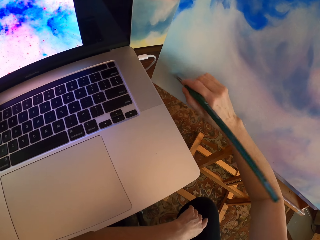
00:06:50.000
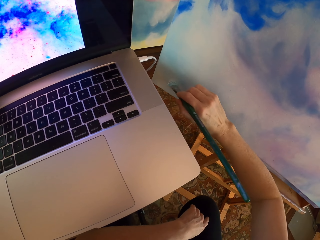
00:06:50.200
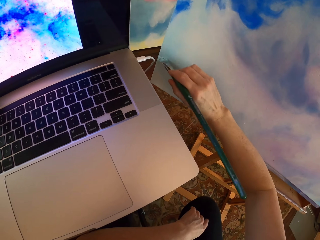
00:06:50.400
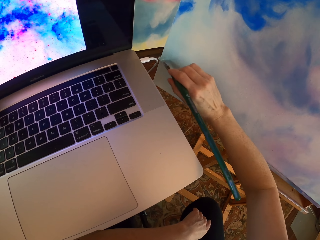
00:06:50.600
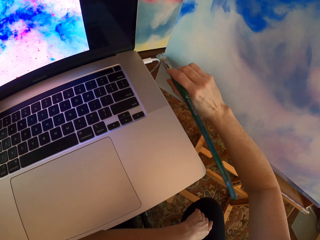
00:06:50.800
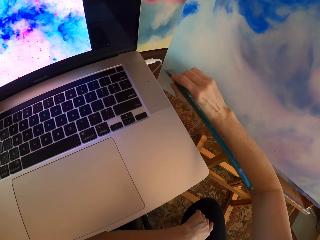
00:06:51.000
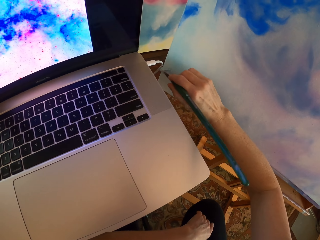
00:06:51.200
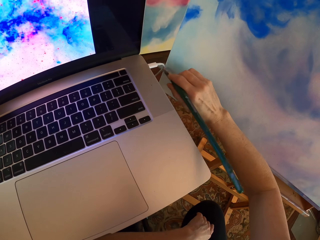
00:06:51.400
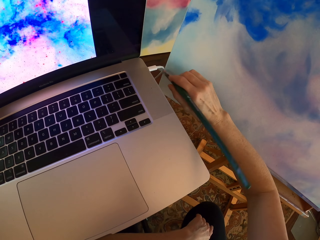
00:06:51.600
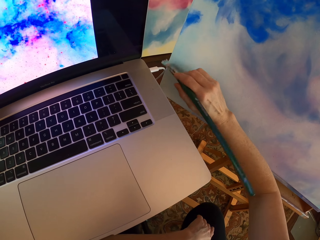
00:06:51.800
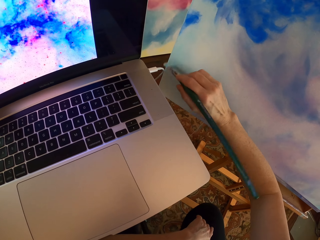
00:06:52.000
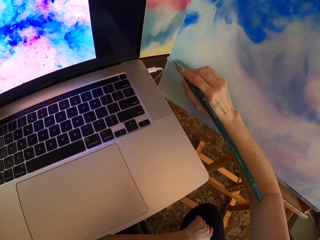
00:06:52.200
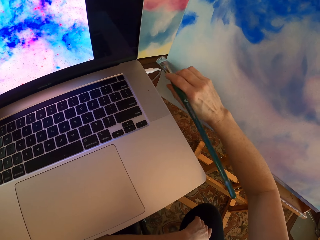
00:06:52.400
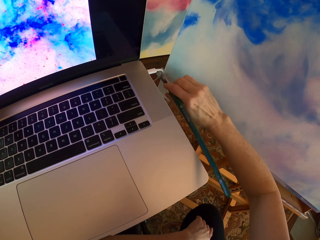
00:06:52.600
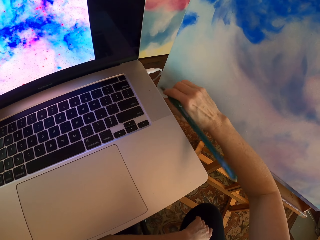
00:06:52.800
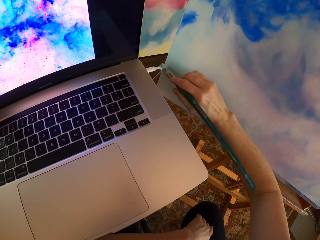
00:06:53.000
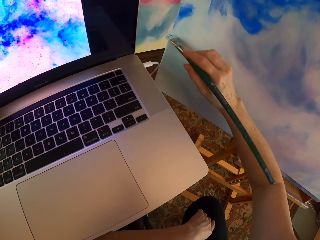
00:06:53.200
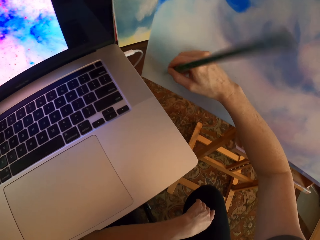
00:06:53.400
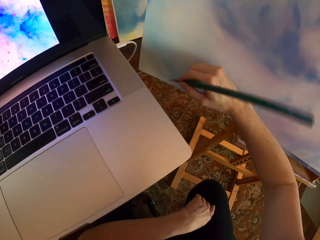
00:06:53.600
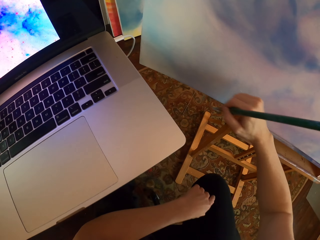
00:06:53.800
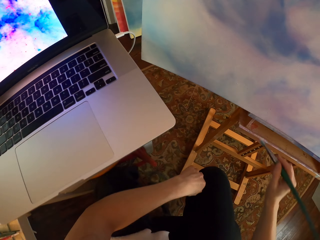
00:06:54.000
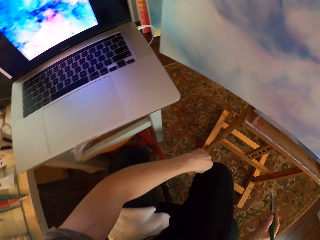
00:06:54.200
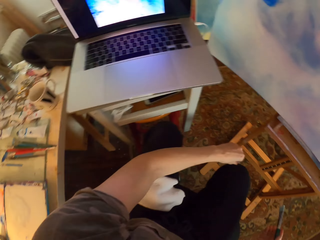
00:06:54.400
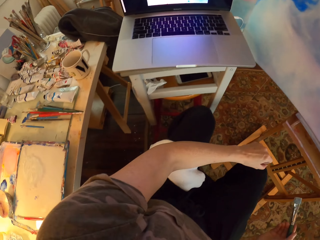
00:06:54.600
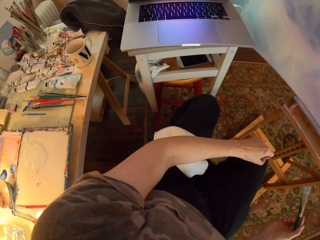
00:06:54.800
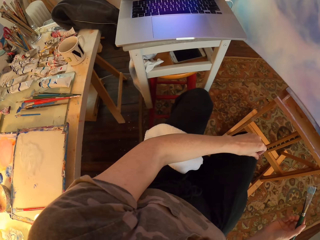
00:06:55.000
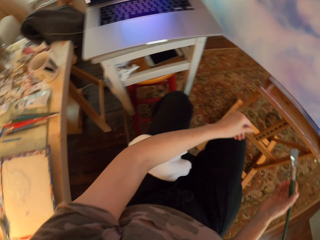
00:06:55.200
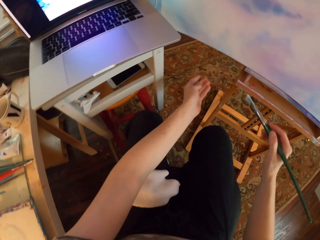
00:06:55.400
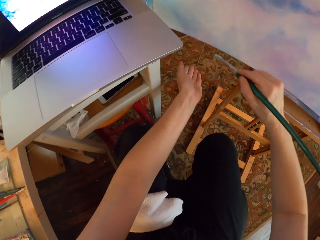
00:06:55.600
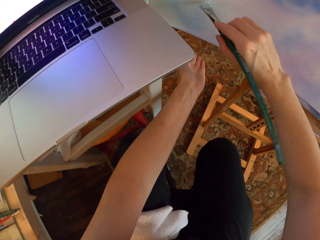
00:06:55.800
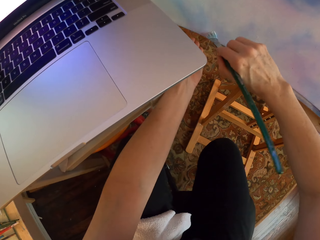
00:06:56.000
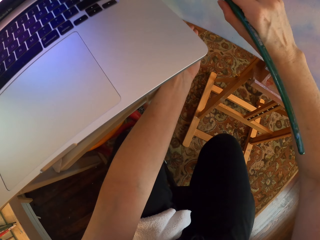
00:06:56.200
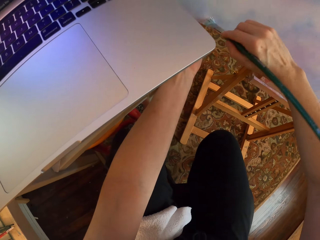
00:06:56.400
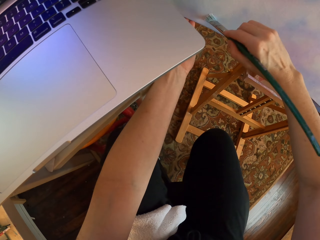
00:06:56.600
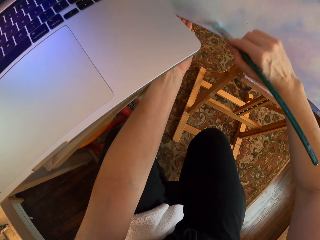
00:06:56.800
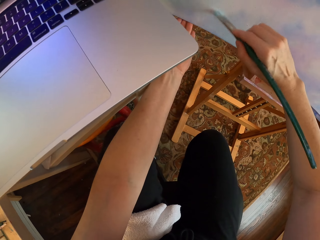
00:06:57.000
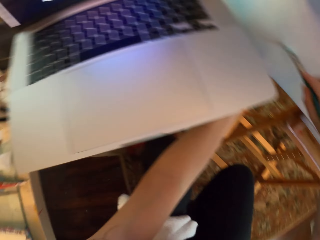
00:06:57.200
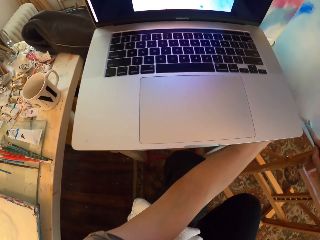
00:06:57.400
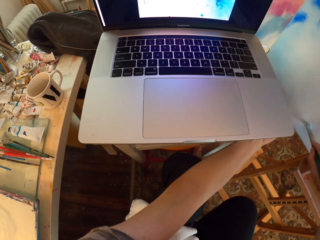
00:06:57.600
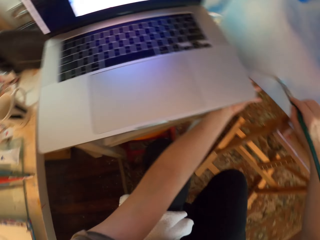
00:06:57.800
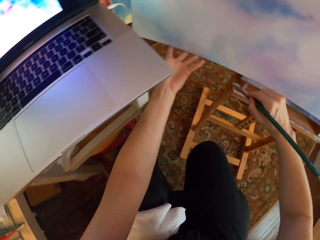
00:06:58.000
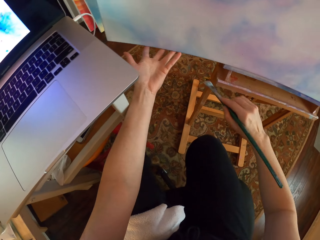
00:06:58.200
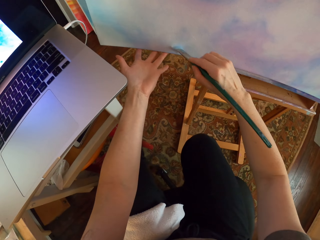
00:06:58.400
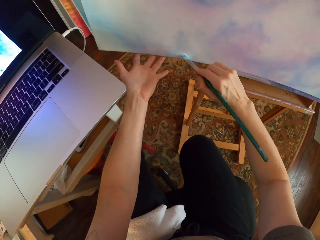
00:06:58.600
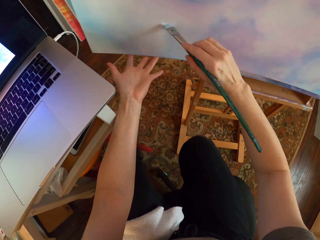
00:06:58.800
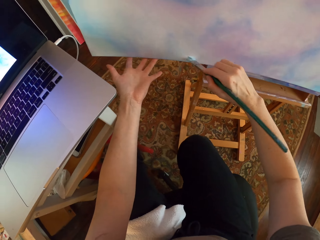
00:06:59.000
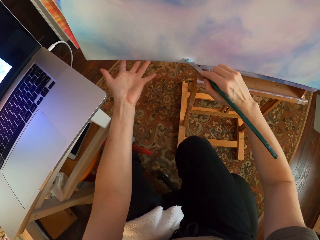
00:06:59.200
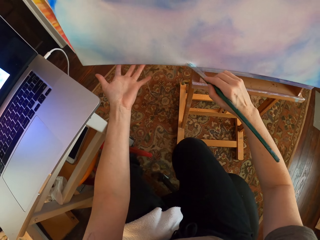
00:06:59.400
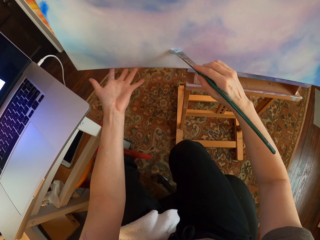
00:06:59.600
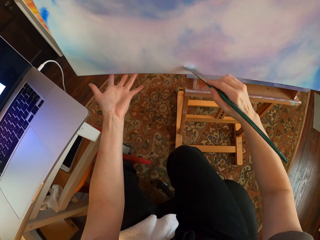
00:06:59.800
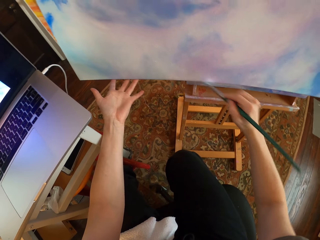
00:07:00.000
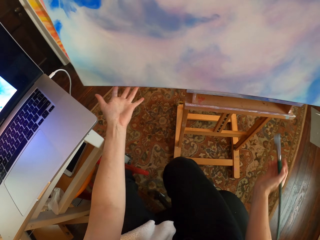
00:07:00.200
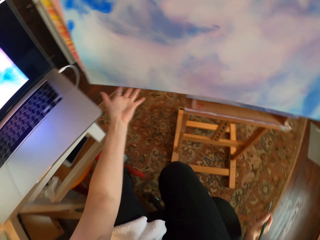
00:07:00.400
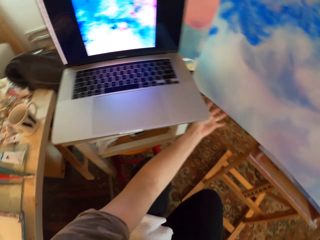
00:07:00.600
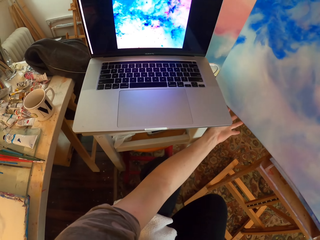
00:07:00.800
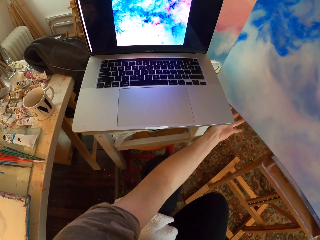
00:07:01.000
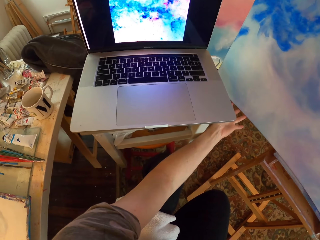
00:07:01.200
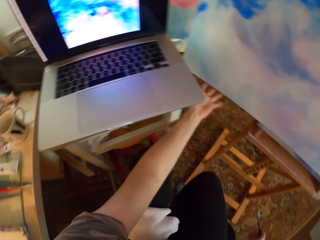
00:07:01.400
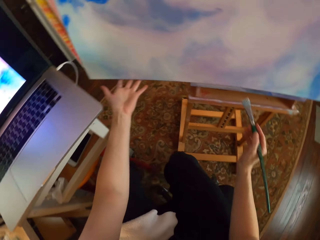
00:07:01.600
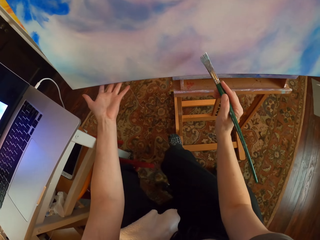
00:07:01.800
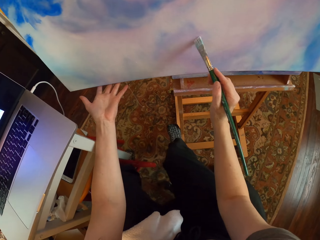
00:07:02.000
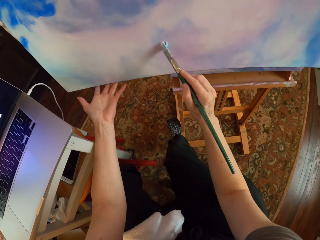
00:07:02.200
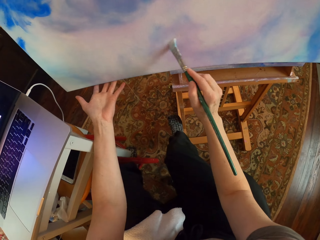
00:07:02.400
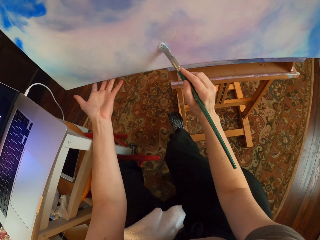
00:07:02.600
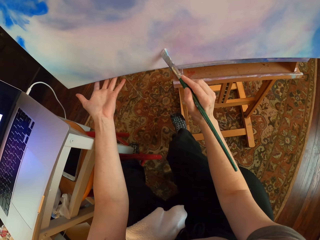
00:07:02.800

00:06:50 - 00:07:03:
The camera wearer turns around. They paint on the canvas. They stare at the laptop. They paint on the canvas. They stare at the laptop.

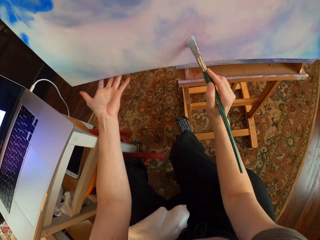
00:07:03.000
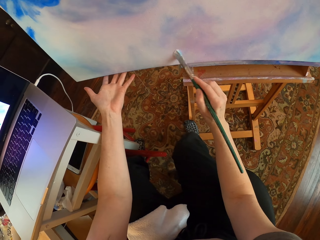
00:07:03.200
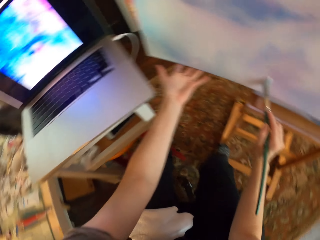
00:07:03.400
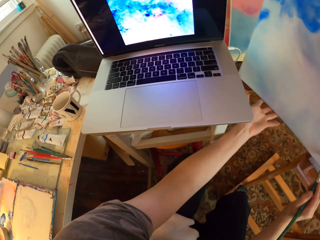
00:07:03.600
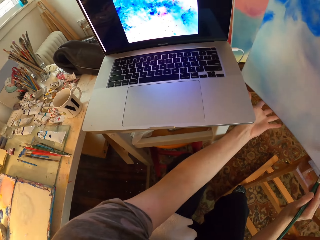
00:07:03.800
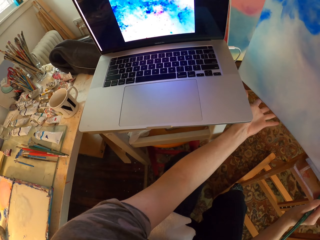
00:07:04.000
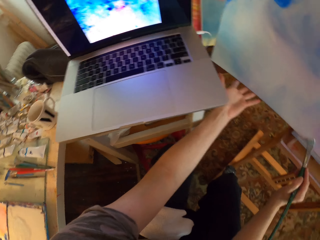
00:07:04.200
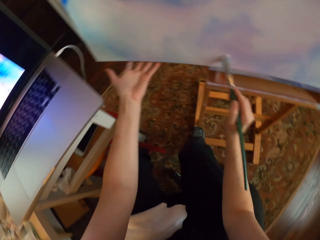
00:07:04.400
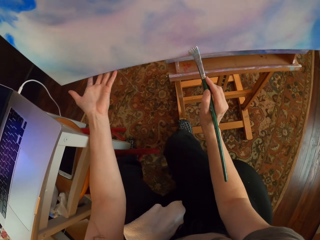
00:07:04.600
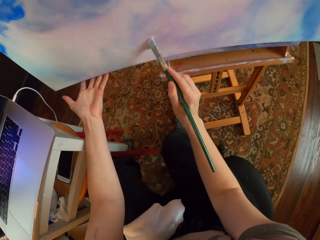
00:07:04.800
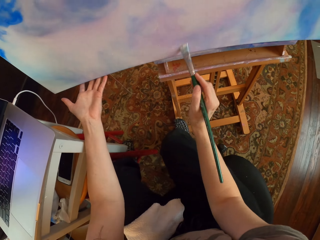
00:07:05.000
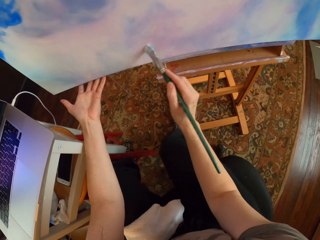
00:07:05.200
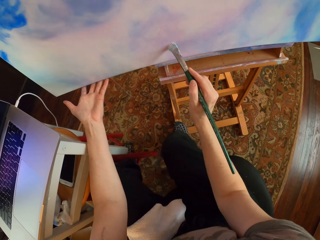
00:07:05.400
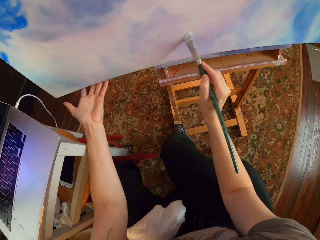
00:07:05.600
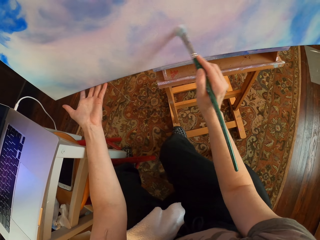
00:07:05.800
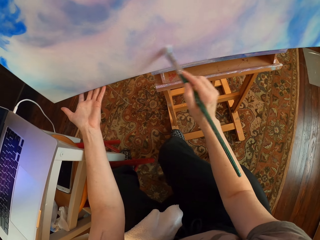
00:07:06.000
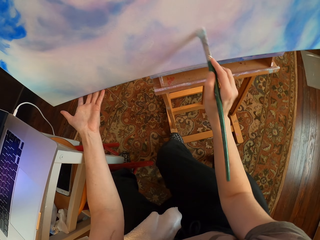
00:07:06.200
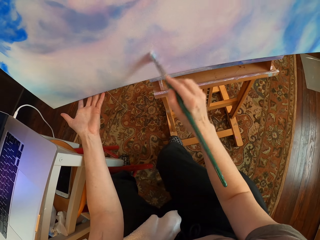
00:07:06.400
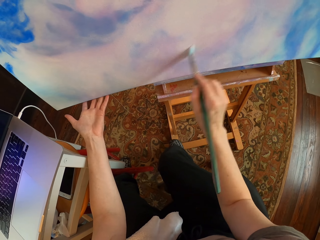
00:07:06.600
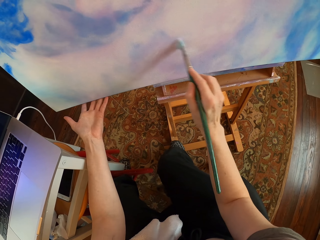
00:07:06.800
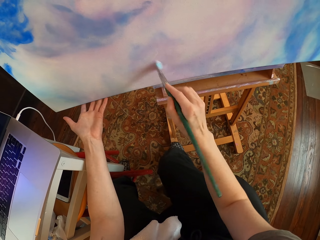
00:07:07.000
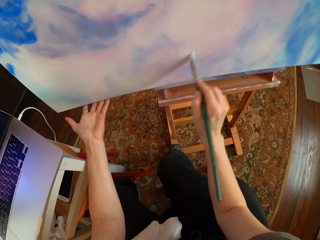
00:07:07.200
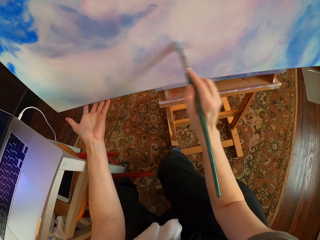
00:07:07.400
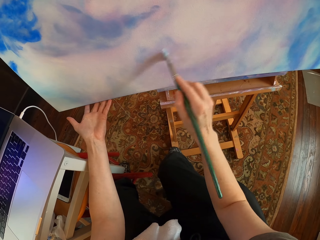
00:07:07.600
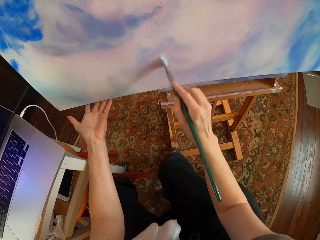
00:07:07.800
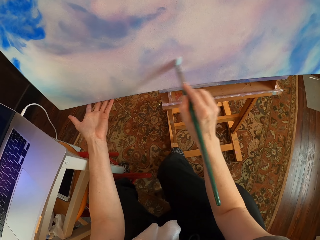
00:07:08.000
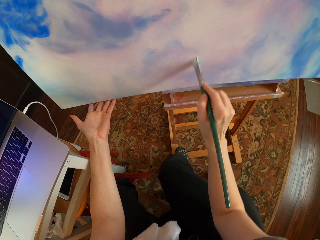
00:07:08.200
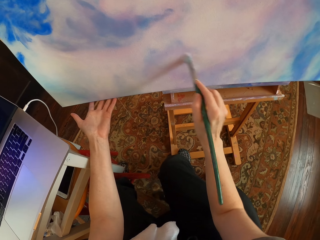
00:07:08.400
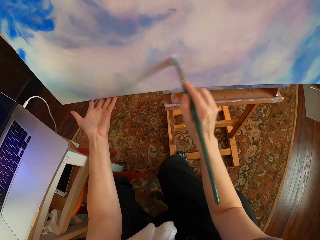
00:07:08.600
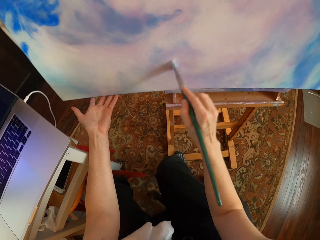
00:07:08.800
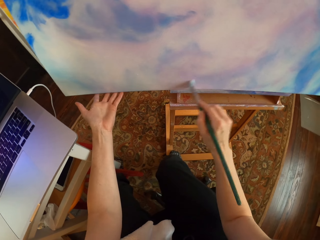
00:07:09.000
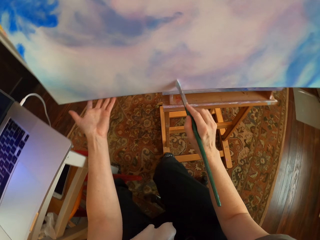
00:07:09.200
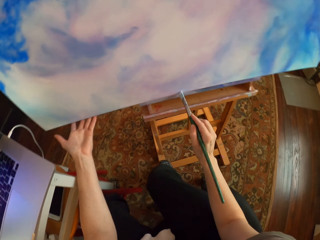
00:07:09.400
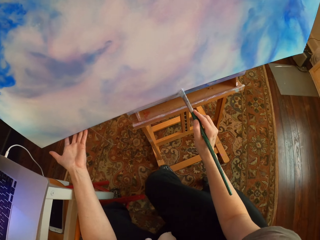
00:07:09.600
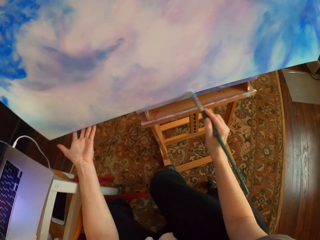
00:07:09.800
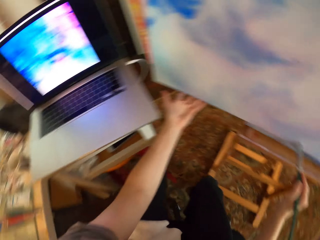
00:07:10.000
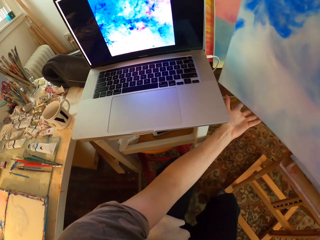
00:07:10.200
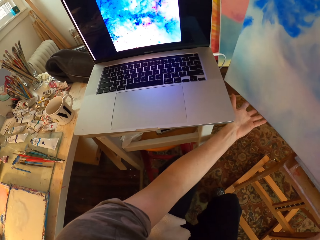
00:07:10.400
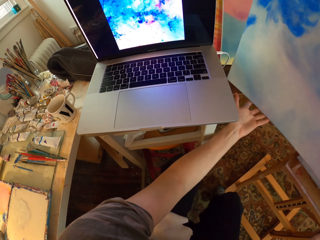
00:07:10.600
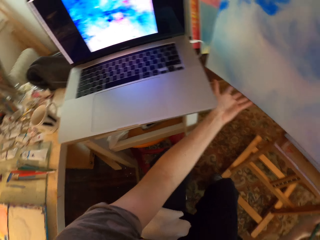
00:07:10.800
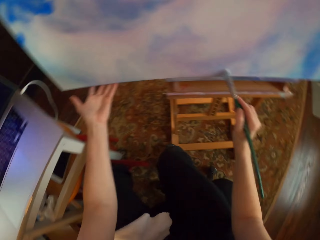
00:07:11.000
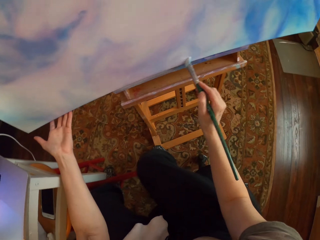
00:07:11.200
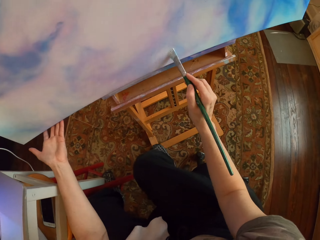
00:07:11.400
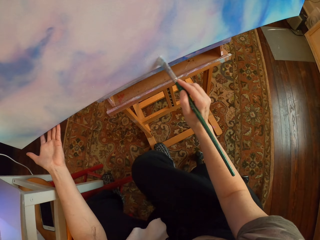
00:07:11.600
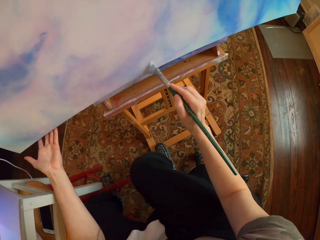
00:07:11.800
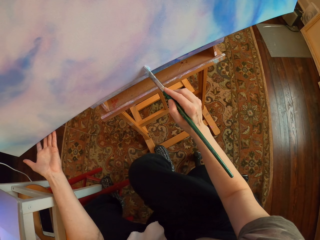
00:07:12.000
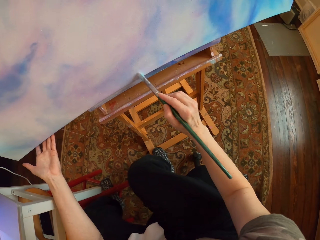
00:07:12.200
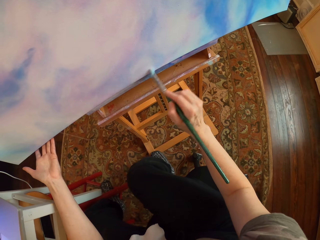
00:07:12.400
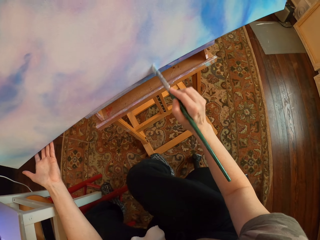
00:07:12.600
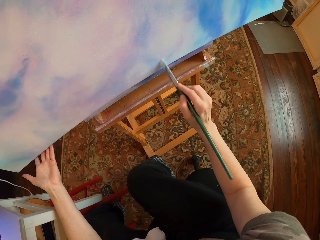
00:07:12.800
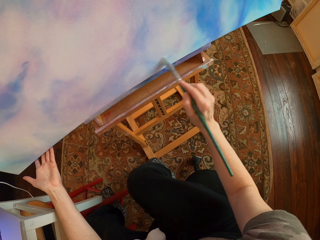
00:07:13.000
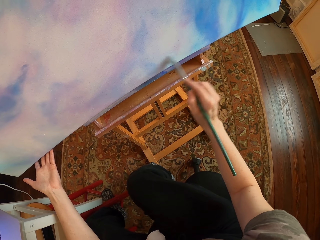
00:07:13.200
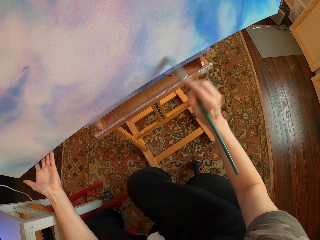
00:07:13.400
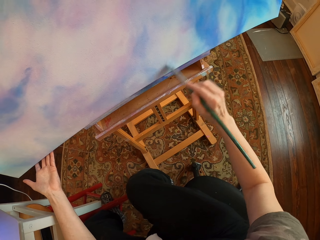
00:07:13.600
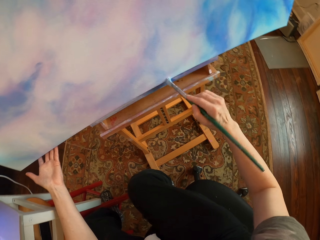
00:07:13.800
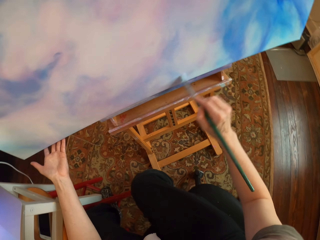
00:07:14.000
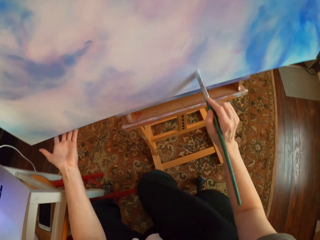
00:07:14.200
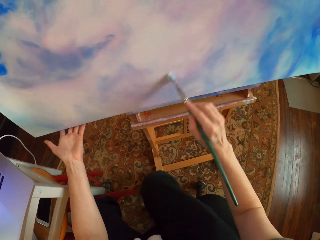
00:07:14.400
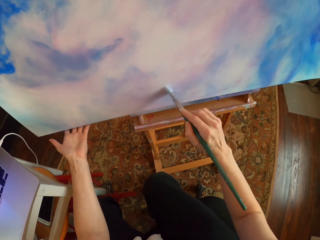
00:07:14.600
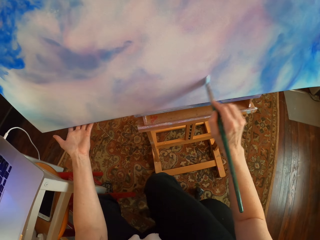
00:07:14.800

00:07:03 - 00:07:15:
The camera wearer paints on the canvas. They stare at the laptop. They paint on the canvas. They stare at the laptop. They paint the drawing on the board.
